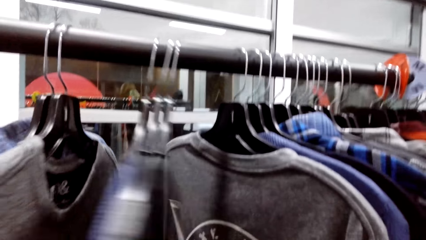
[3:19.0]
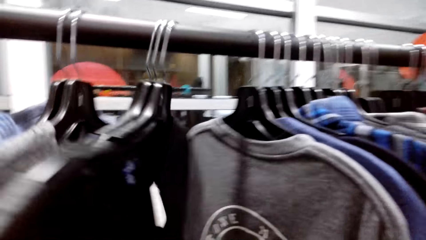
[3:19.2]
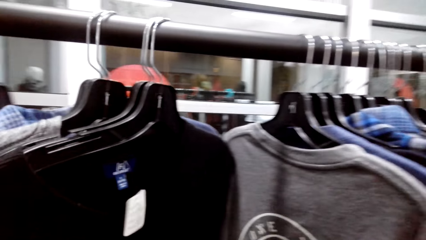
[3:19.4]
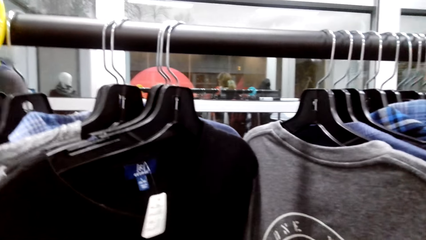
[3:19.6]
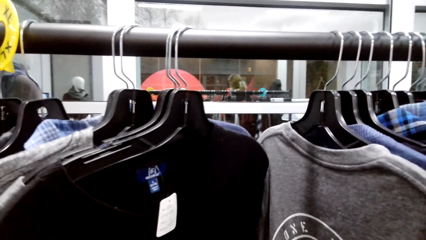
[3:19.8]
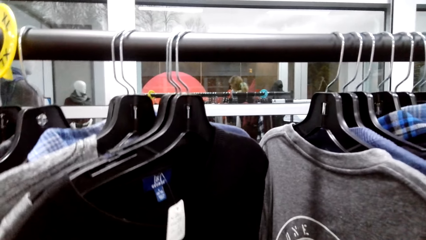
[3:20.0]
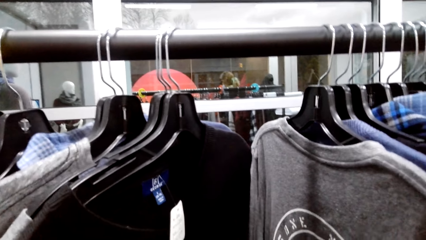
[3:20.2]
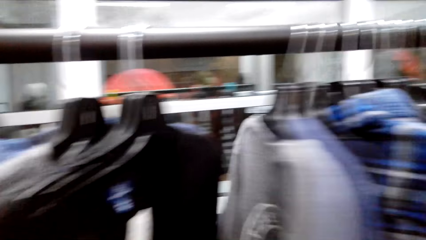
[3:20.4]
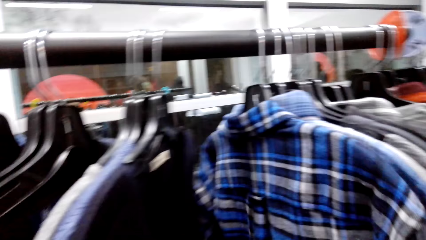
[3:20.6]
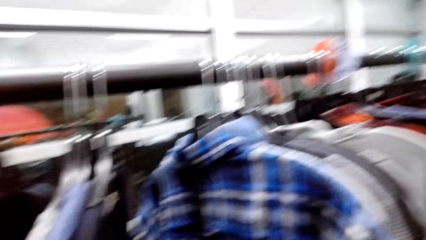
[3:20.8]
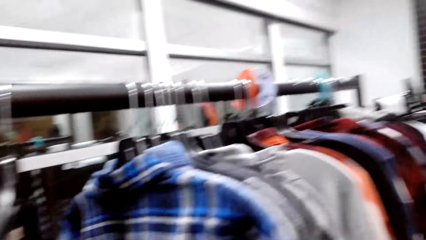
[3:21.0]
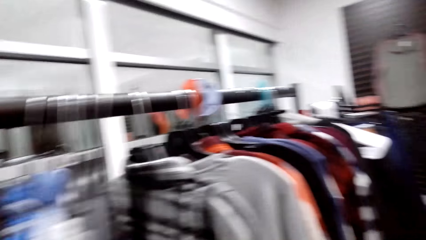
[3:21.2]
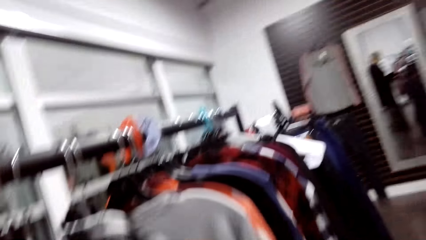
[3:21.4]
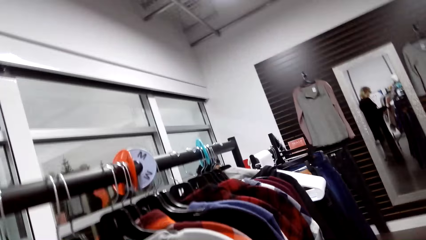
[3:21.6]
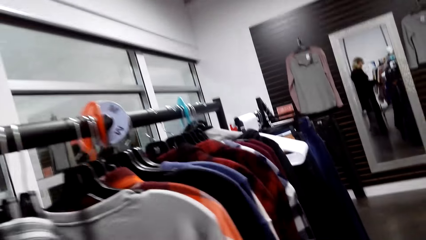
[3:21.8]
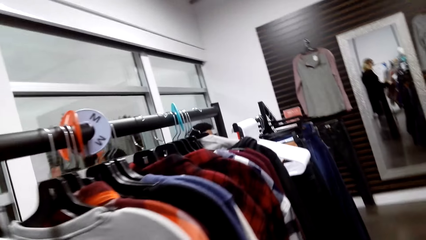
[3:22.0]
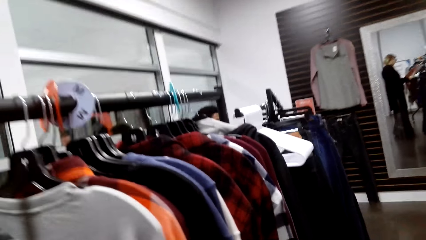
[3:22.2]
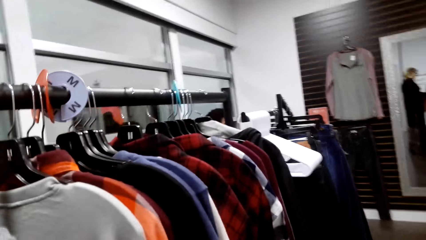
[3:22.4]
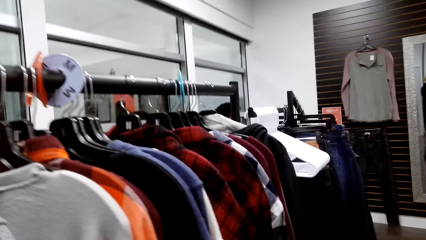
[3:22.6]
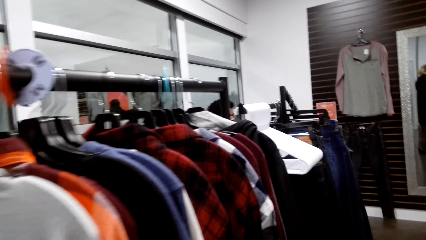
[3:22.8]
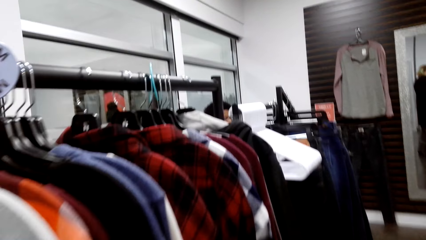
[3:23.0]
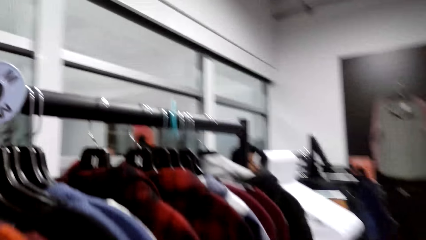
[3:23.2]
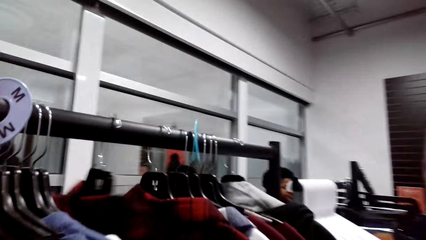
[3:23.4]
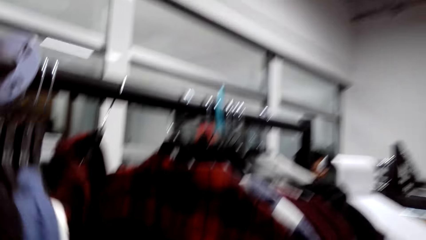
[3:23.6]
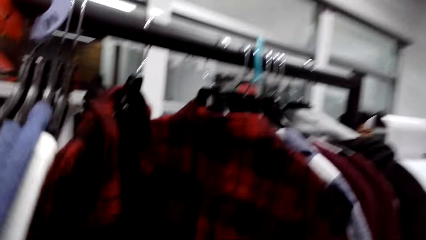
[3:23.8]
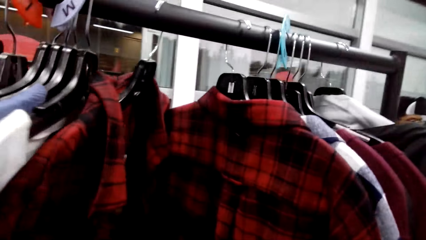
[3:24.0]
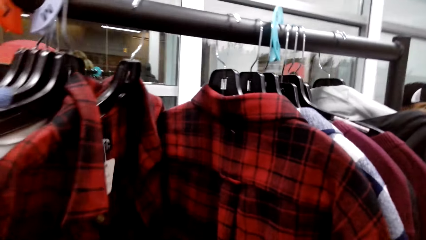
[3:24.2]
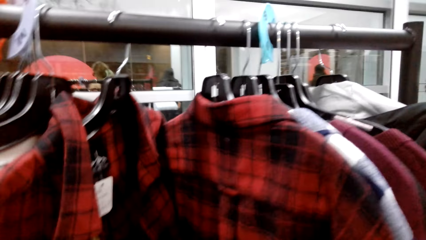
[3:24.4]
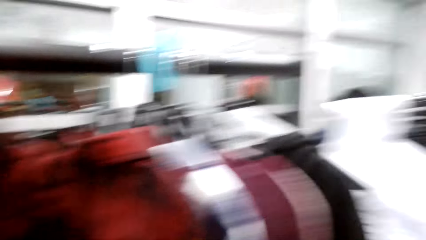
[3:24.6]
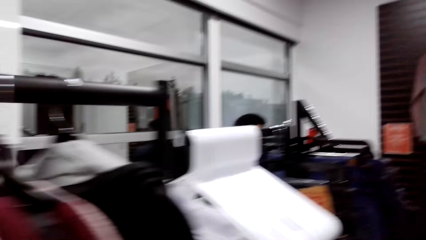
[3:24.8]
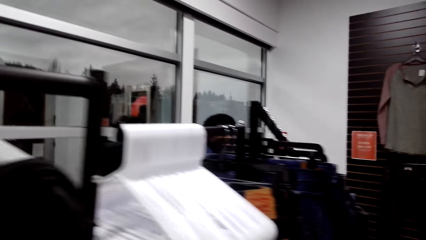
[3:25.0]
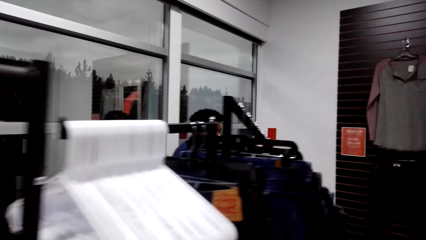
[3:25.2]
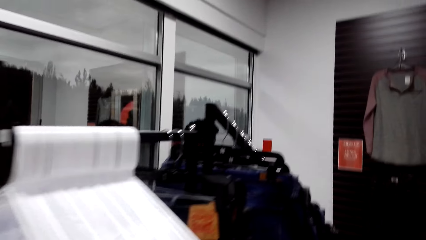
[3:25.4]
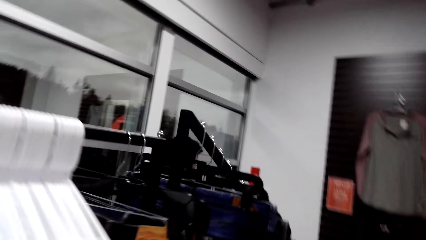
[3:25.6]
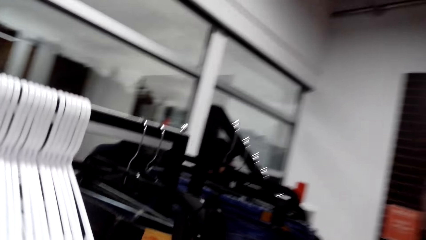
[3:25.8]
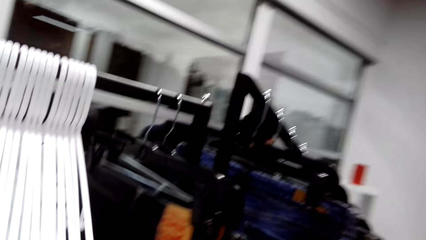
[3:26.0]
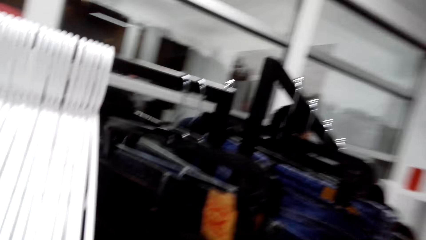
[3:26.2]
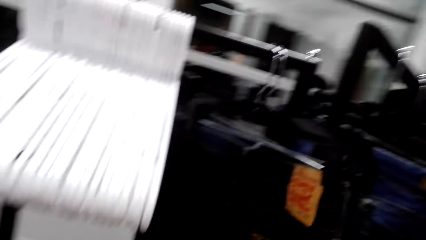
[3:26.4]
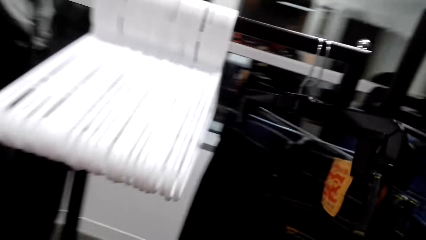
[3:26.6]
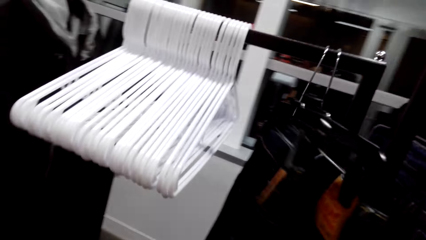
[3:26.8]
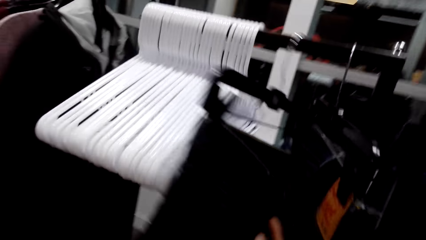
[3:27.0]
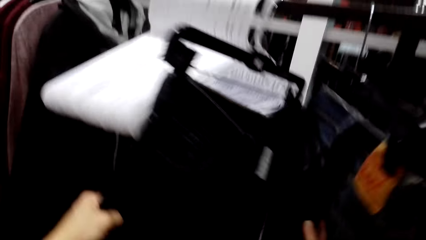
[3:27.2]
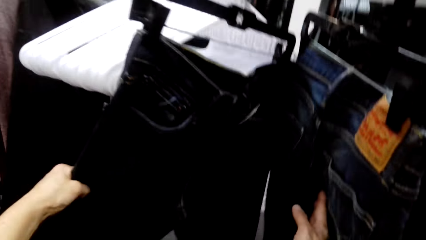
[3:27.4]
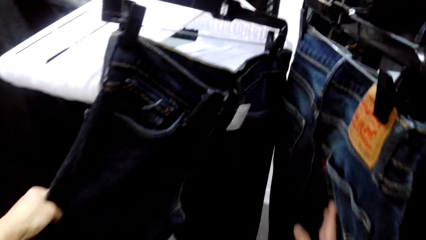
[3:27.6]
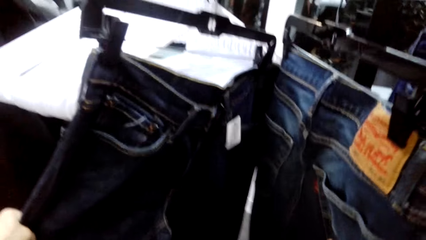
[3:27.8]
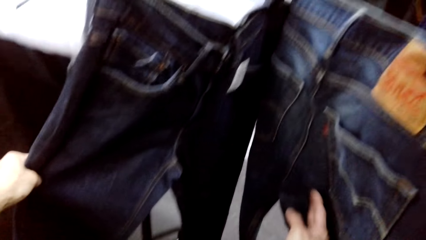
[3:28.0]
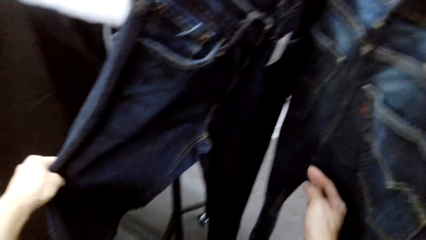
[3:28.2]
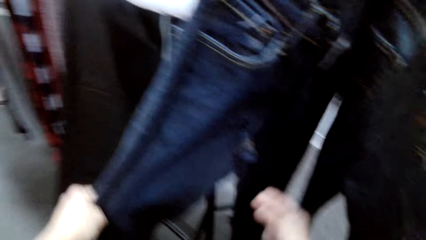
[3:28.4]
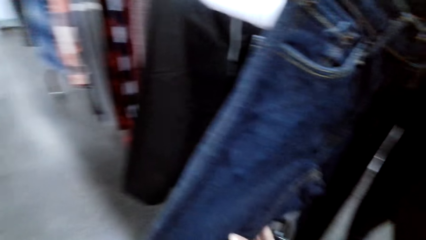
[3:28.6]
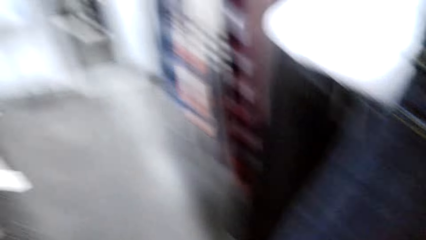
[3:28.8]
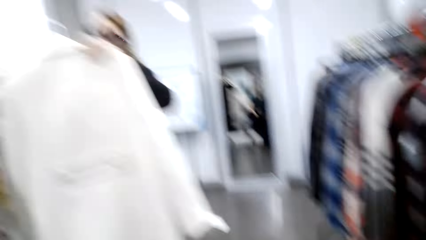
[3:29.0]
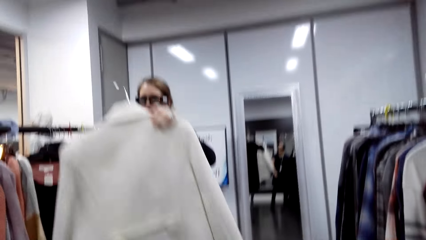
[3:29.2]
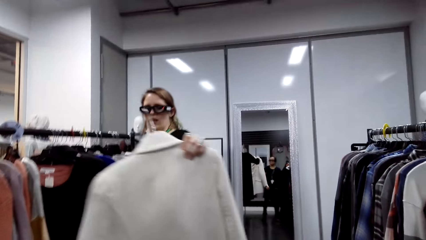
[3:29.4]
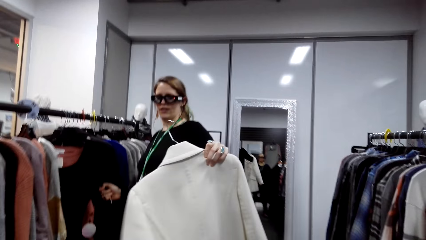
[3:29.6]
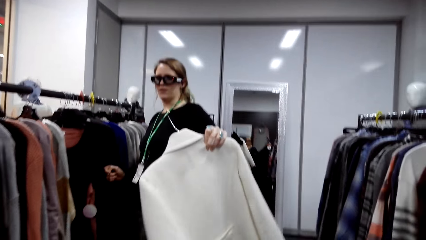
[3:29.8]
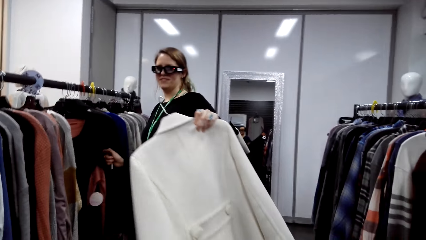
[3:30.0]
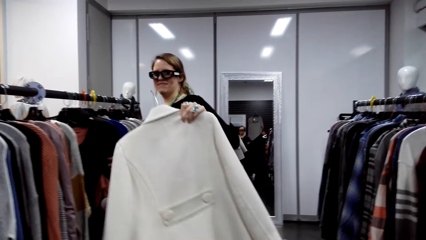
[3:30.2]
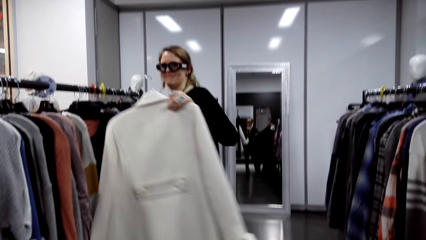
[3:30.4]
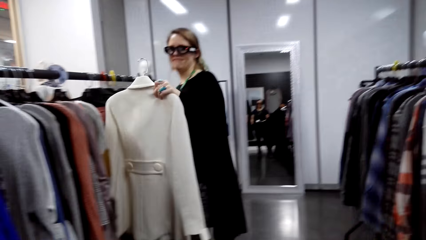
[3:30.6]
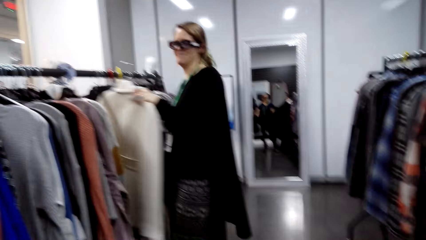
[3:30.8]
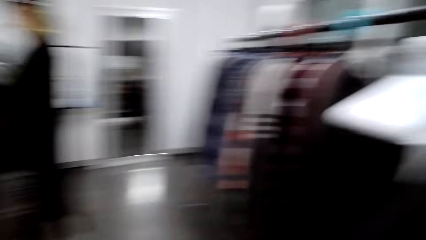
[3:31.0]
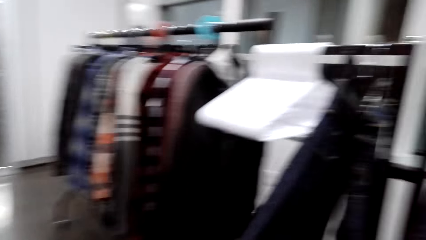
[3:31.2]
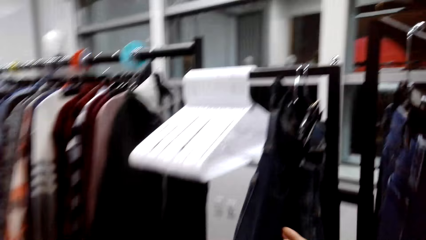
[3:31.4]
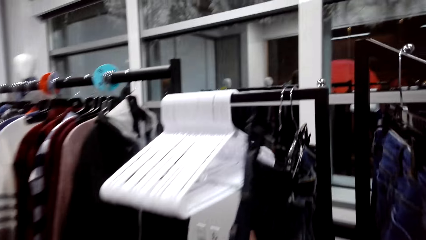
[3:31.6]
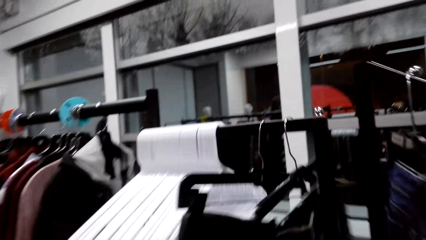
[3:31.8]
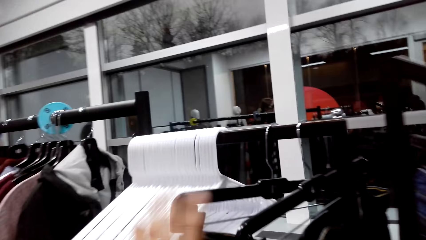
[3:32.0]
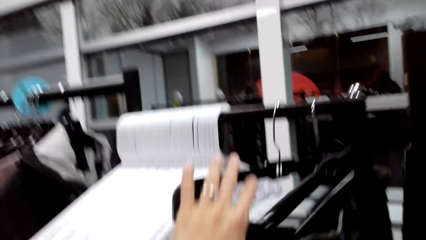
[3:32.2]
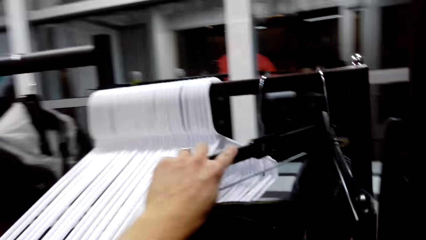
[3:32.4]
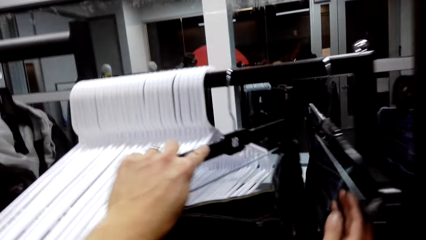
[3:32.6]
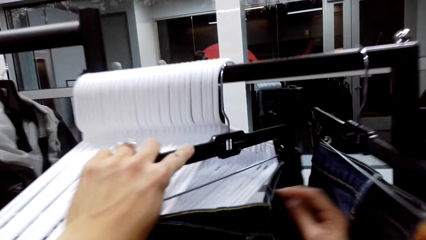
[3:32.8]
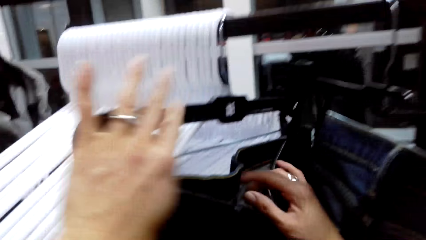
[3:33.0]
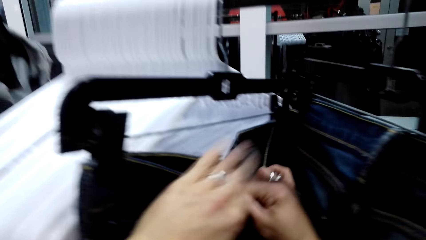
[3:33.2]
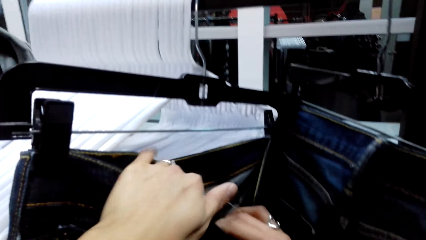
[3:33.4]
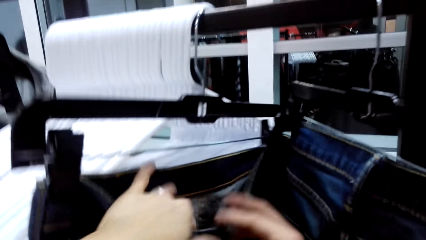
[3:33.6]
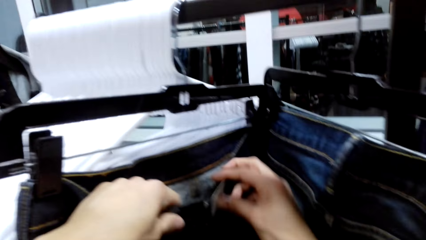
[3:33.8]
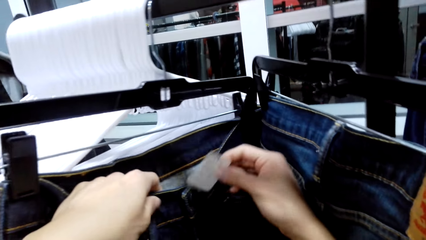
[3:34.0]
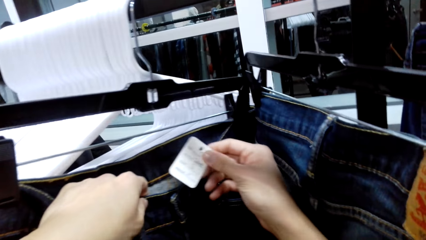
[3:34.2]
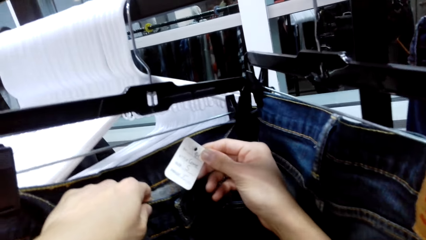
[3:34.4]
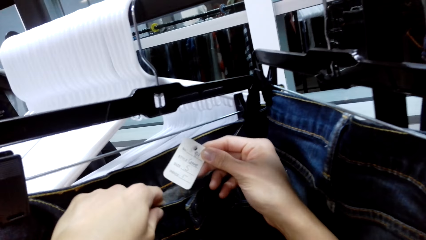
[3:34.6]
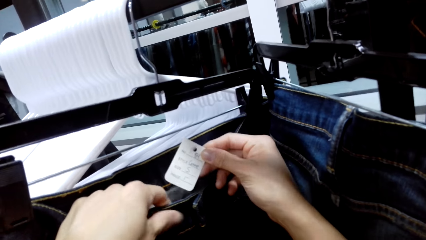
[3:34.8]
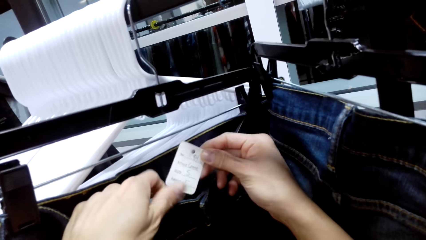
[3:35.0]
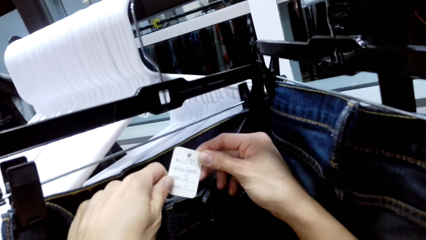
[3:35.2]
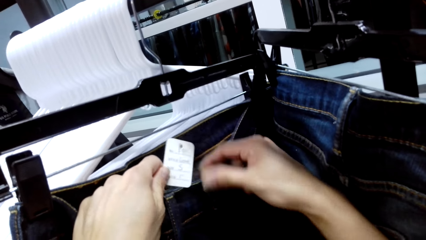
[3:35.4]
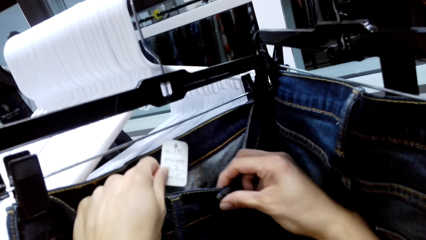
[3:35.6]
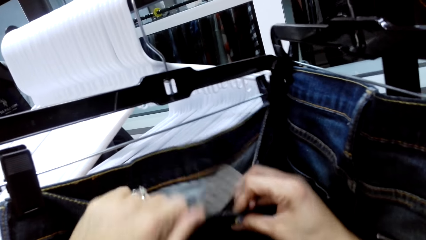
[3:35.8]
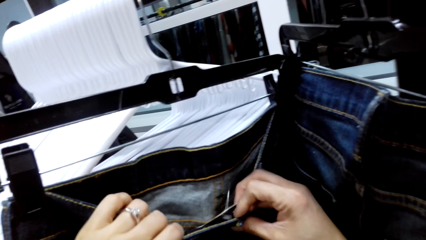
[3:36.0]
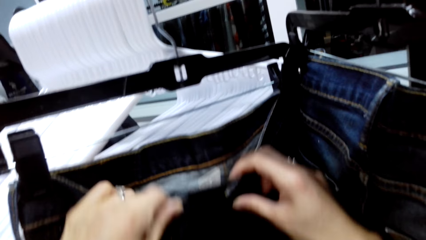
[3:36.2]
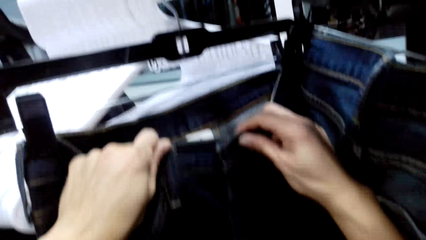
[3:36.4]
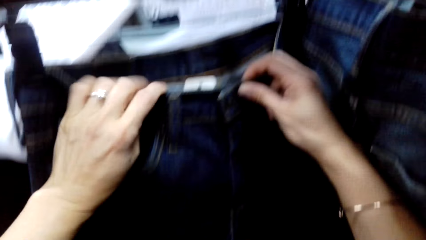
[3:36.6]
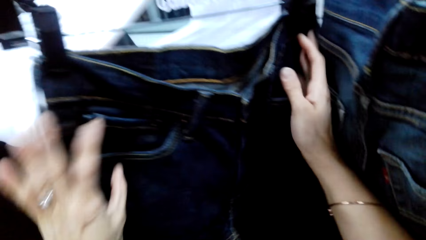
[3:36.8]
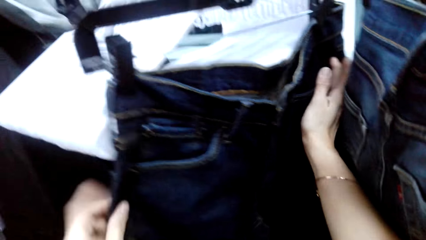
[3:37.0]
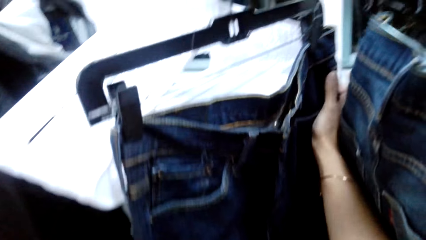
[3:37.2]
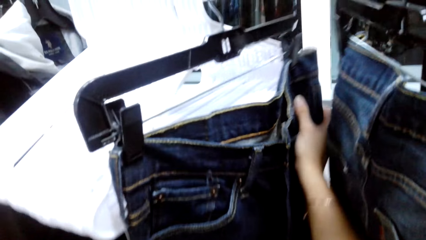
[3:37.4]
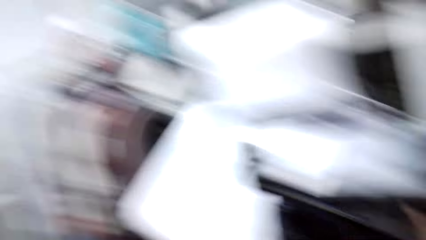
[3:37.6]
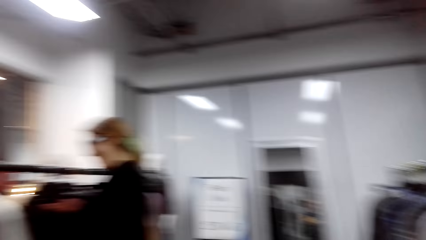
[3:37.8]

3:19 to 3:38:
The camera wearer looks through the jeans on the hanger. A woman talks. The camera wearer talks. The woman laughs. The camera wearer holds the paper on the trouser and returns the paper in the trouser.
